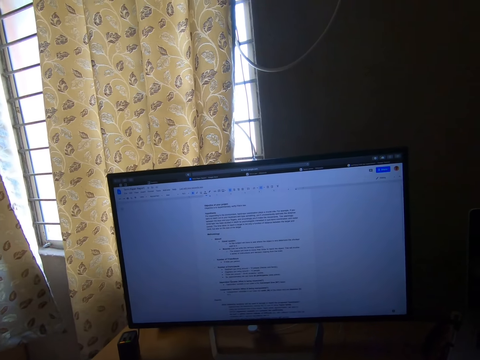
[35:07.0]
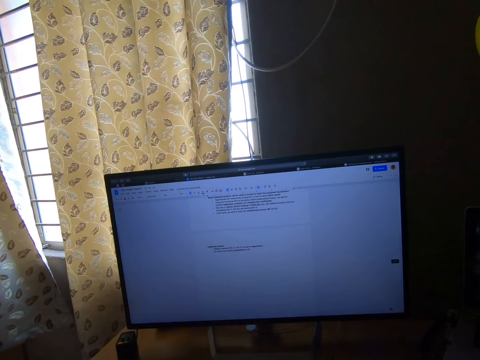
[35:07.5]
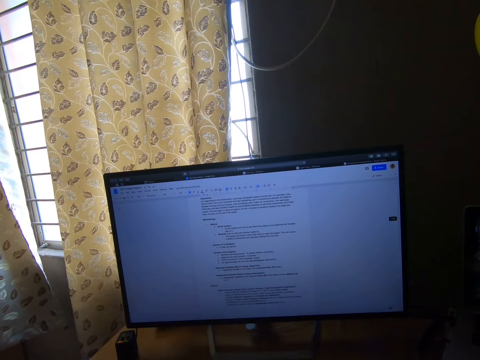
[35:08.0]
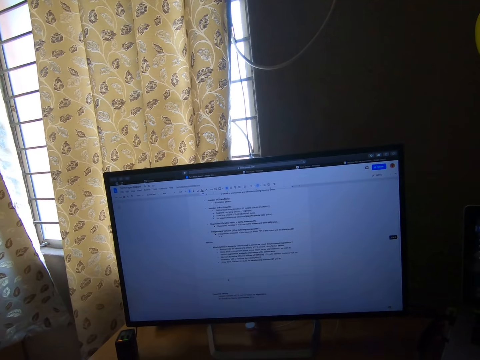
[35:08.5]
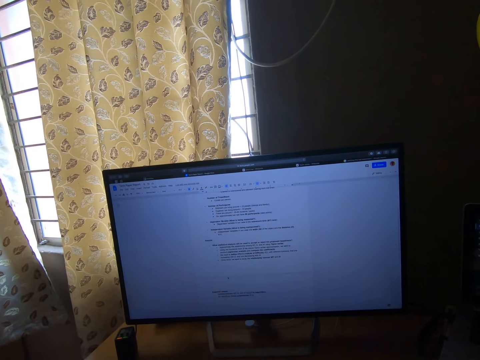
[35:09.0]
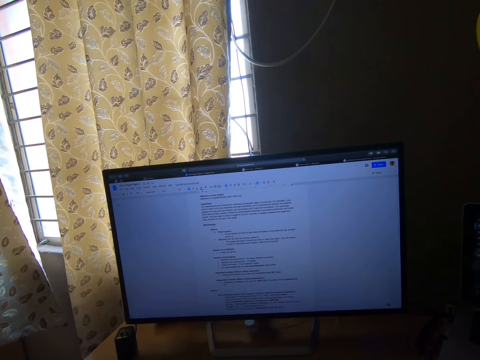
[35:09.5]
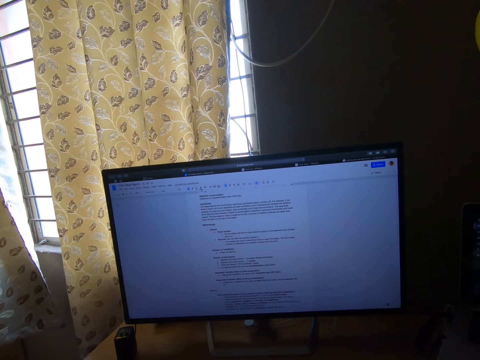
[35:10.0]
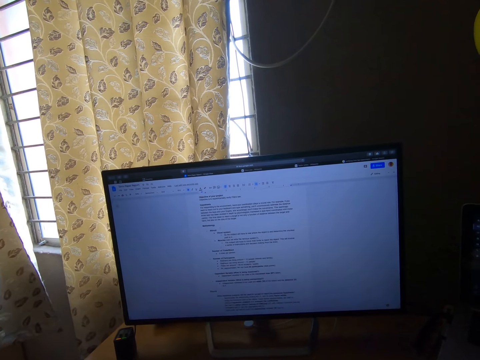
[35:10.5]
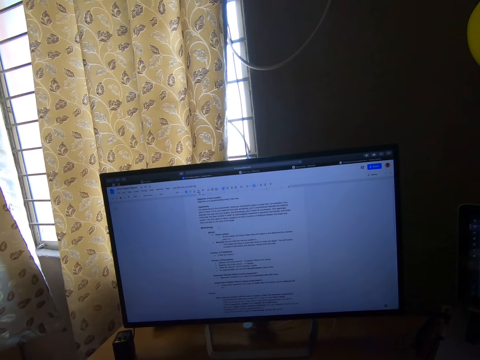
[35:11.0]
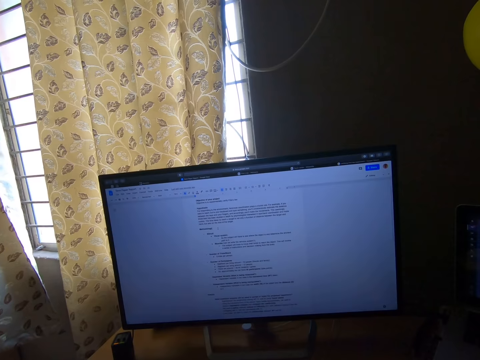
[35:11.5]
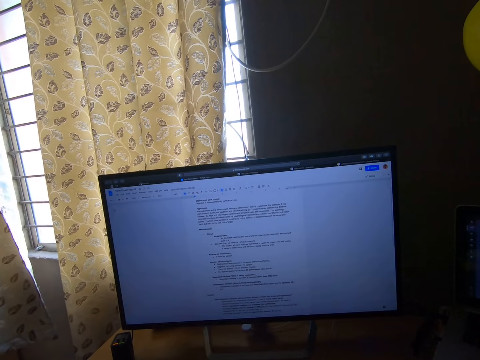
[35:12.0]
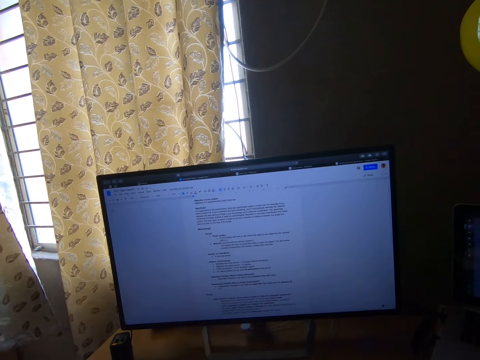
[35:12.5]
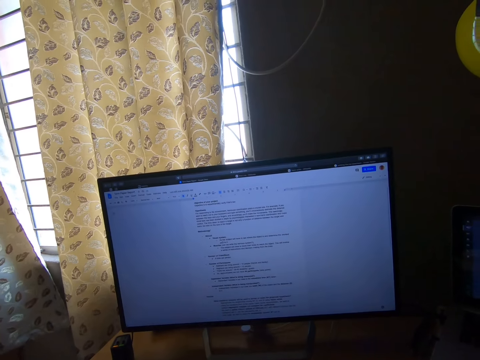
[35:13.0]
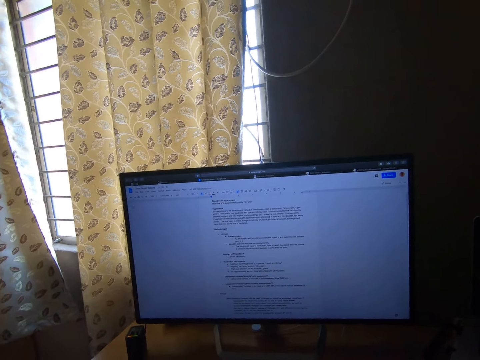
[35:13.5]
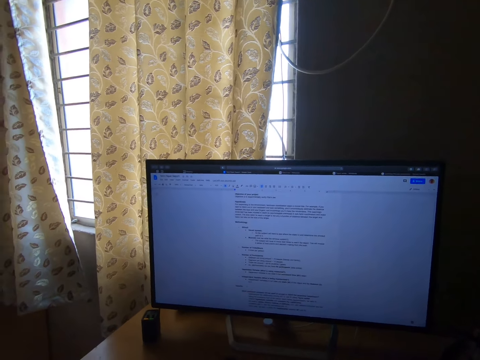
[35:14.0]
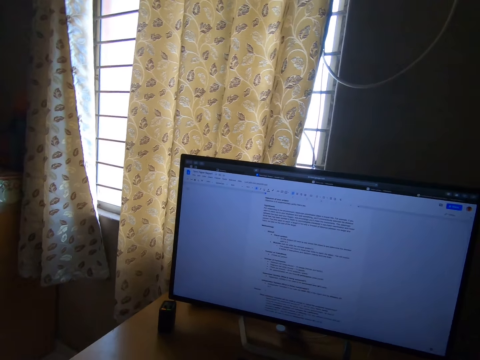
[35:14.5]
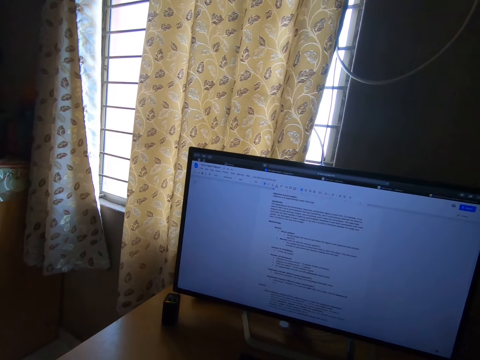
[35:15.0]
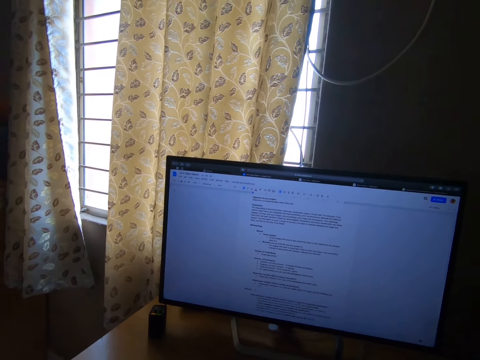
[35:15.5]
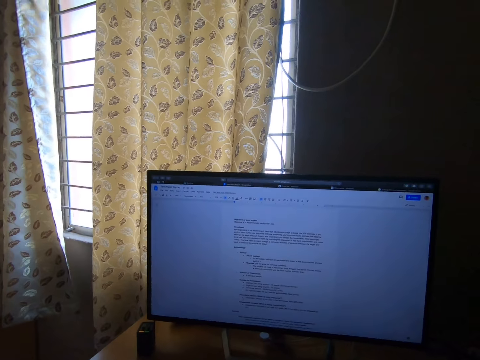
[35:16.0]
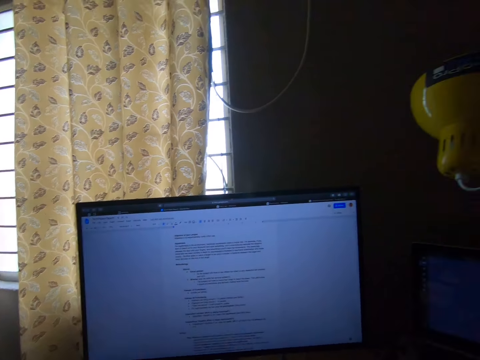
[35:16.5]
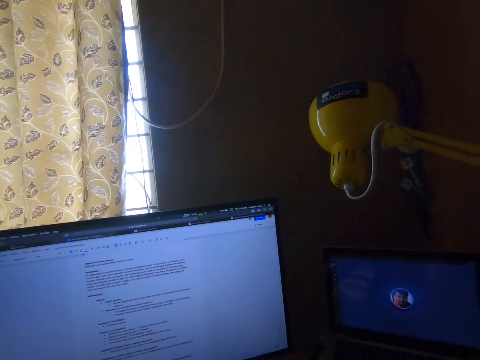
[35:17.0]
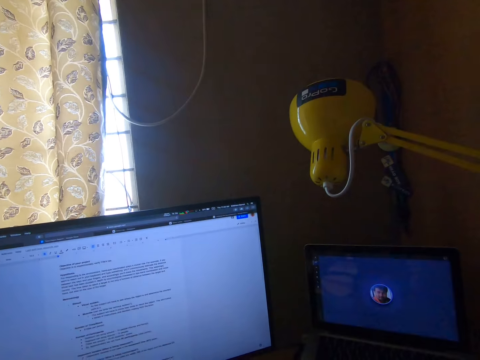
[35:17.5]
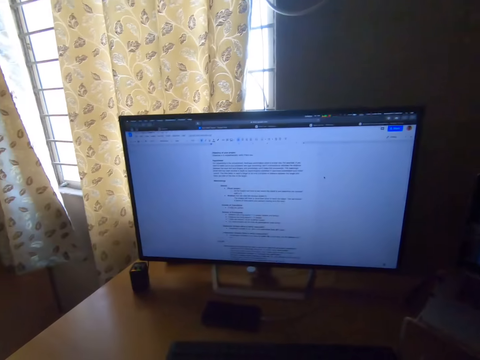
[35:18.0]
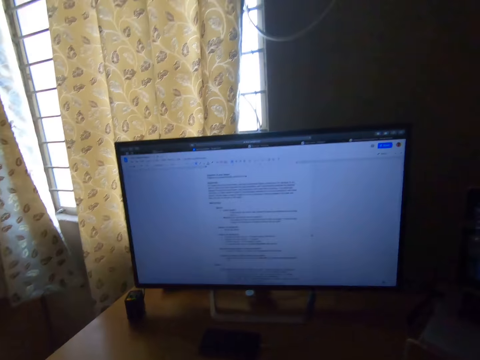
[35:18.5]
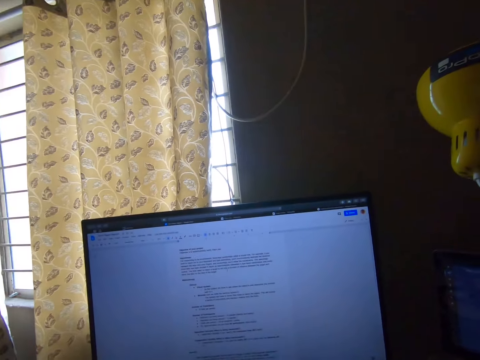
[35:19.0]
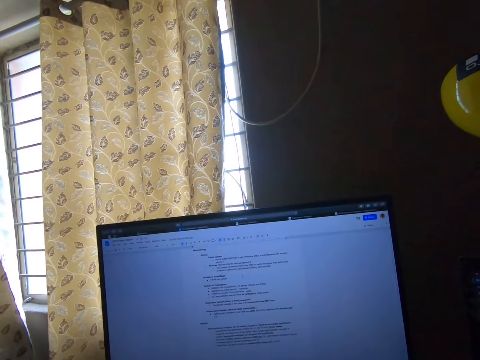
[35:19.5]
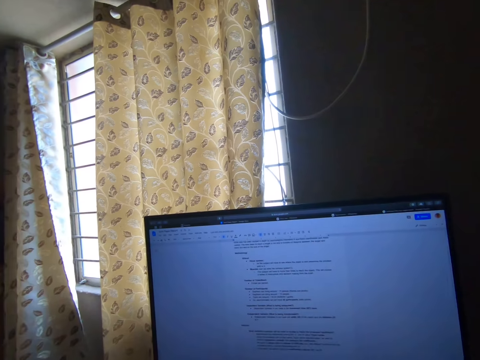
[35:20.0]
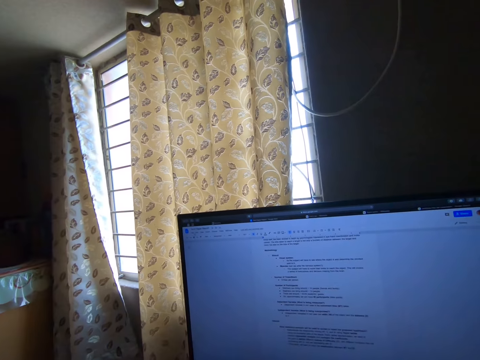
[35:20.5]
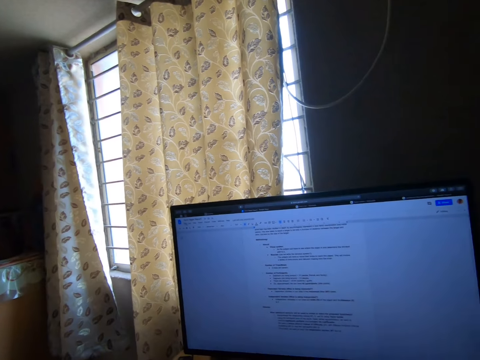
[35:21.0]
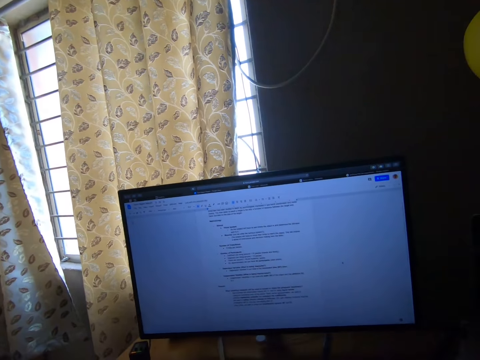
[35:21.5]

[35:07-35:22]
The camera wearer scrolls the computer. They read the notes in the computer. They scroll the notes in the computer.

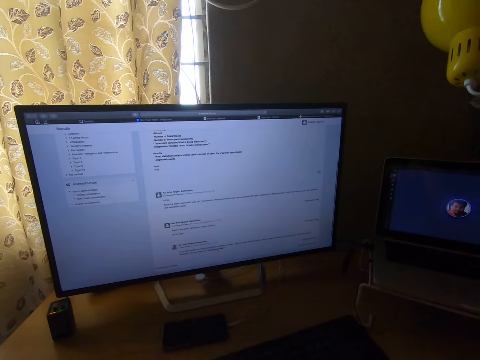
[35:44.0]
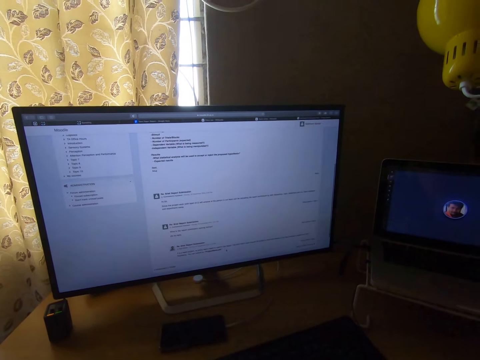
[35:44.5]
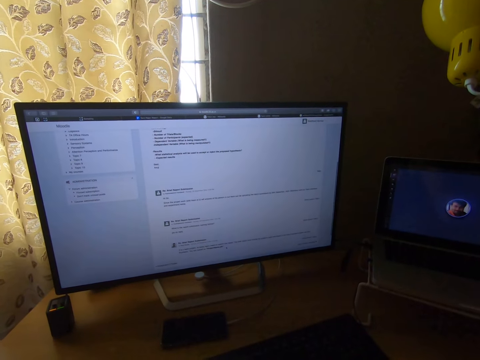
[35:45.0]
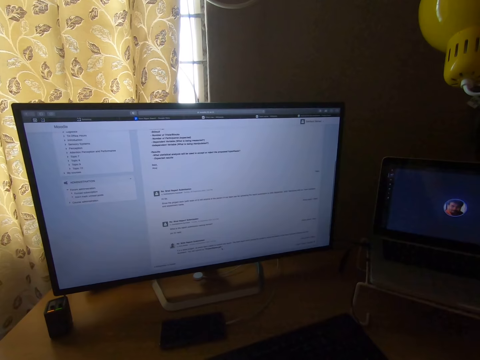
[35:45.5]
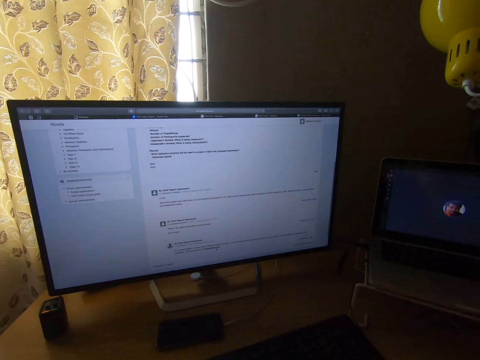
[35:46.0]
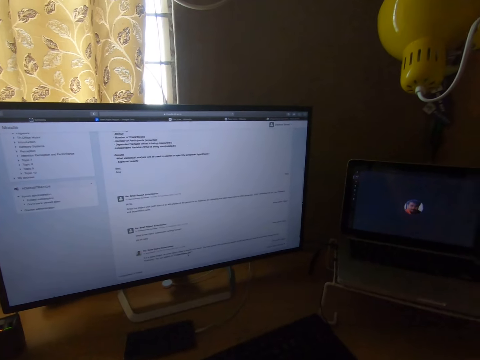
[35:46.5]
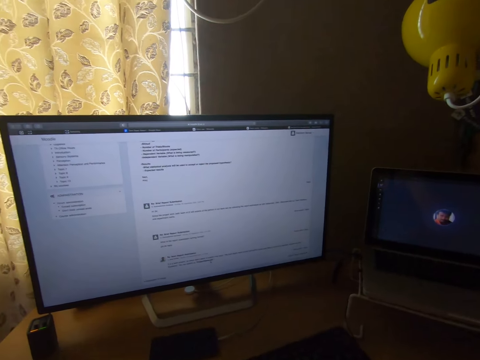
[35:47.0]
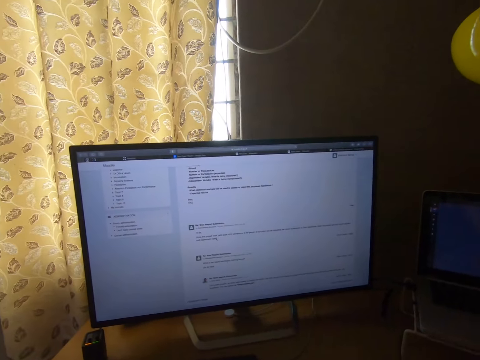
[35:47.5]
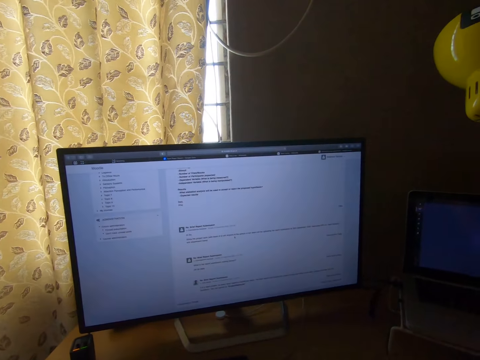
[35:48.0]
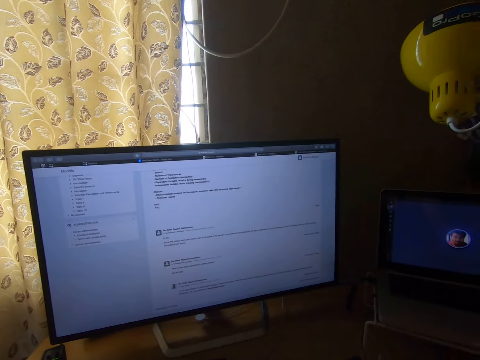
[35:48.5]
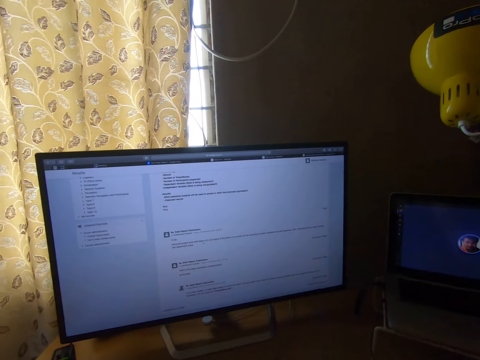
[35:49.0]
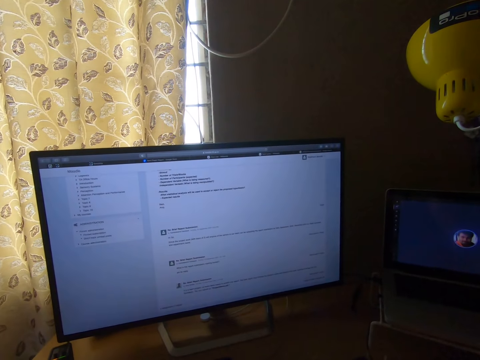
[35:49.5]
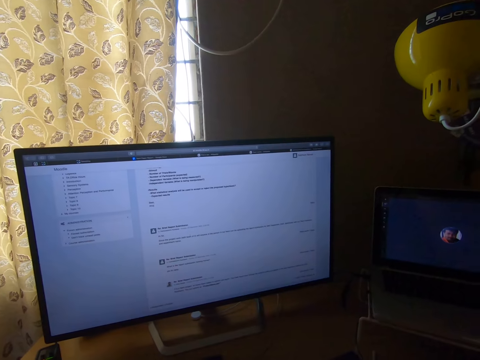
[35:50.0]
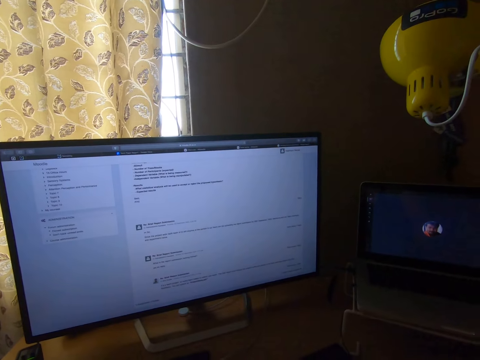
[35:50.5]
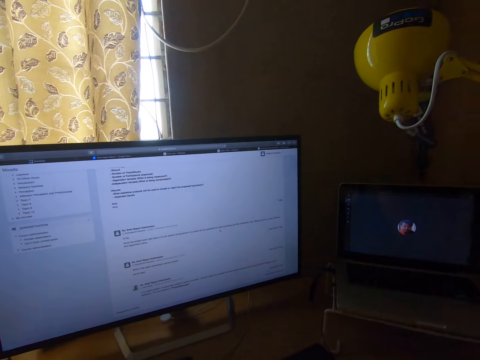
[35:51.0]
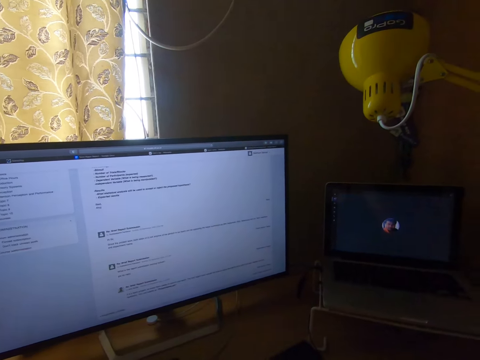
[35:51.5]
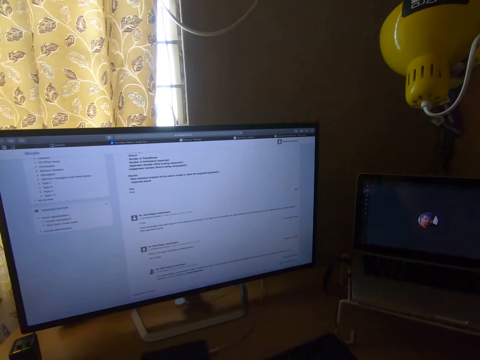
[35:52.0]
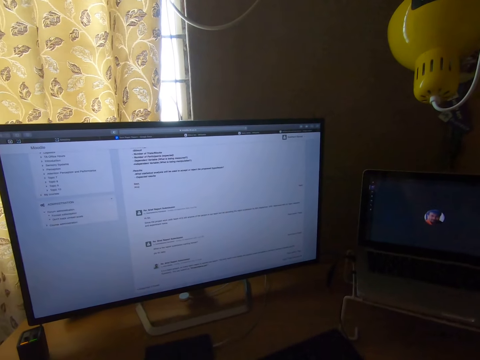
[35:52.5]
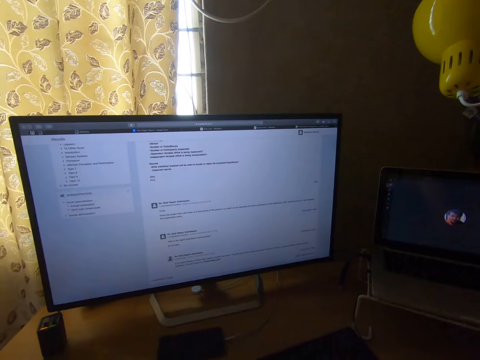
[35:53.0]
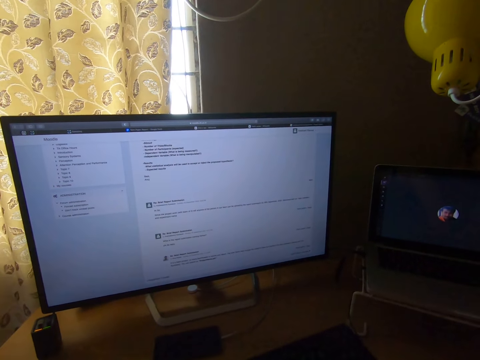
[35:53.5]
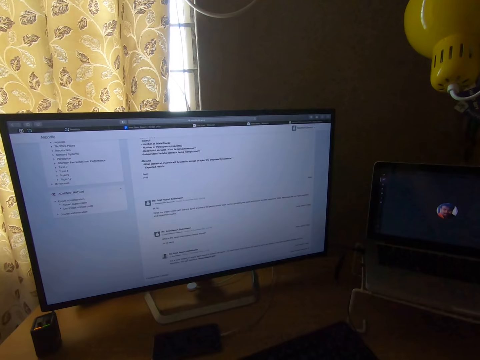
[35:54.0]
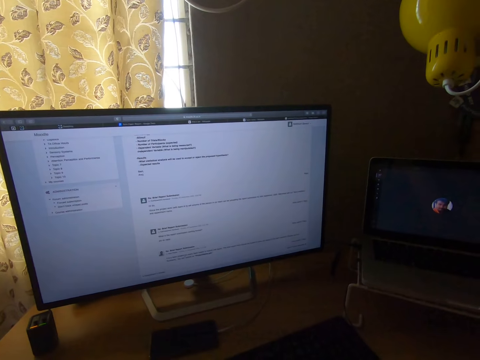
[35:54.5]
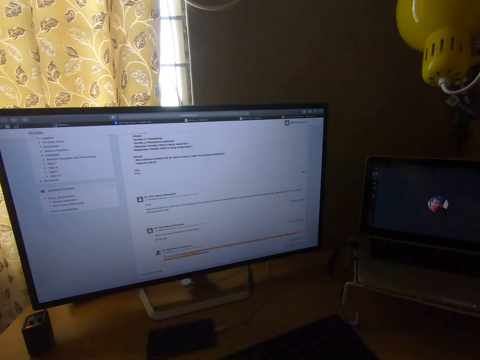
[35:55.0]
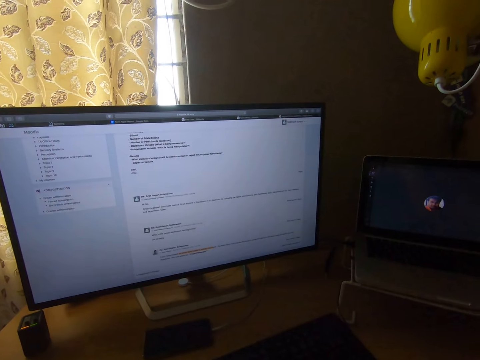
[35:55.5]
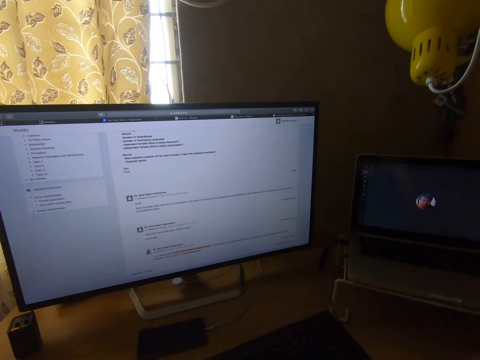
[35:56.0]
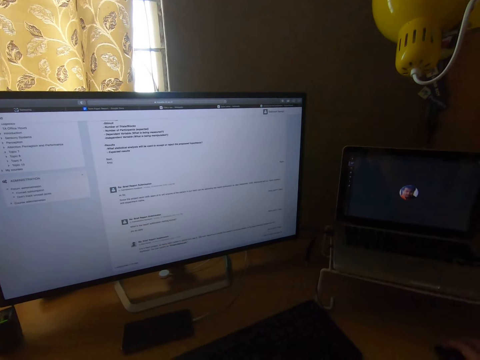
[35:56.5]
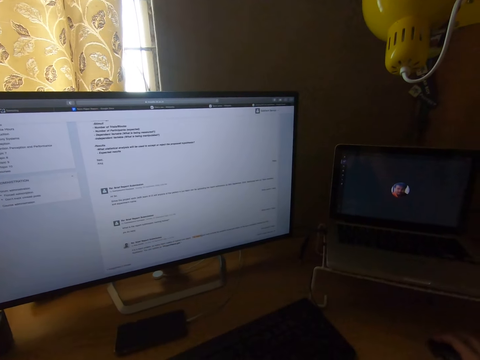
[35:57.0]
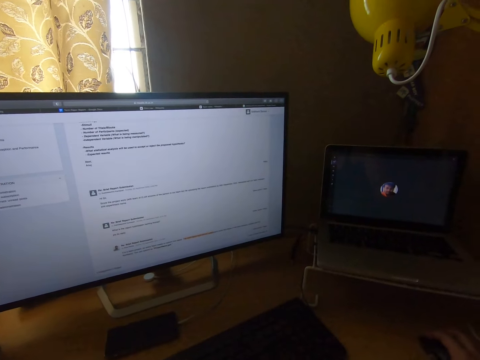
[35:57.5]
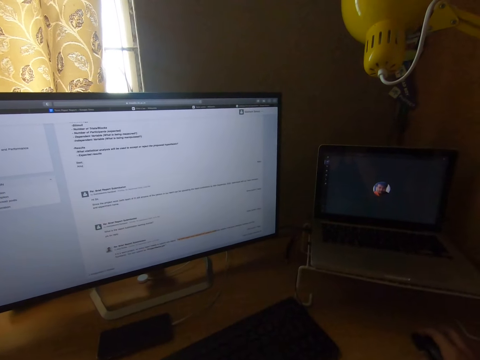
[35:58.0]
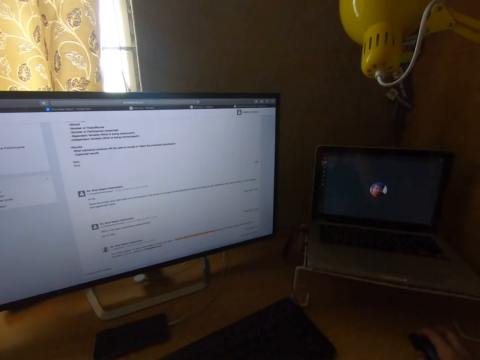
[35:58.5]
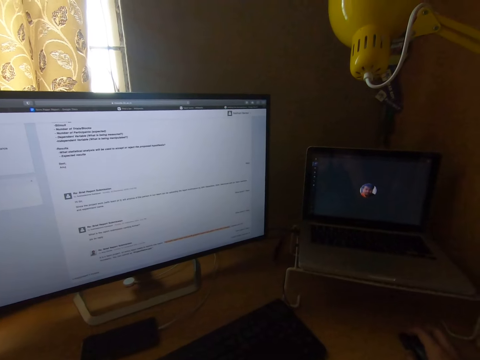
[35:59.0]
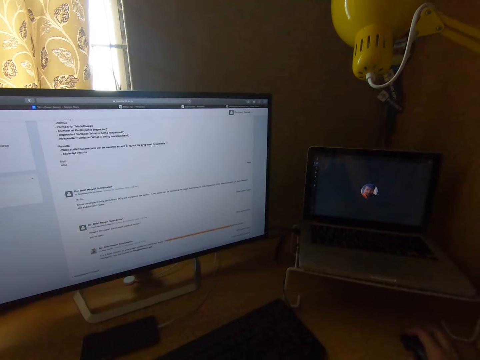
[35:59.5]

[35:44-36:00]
The camera wearer reads the notes in the computer.
